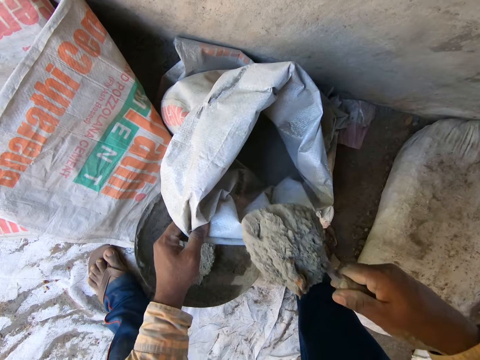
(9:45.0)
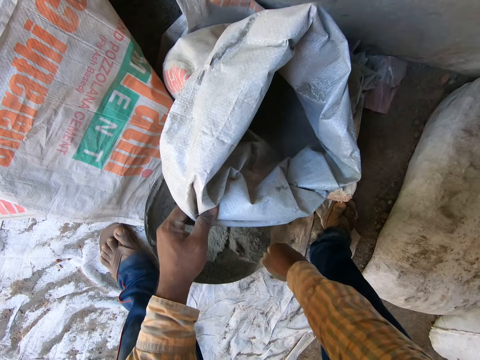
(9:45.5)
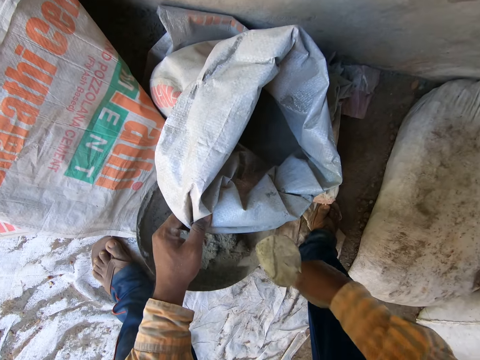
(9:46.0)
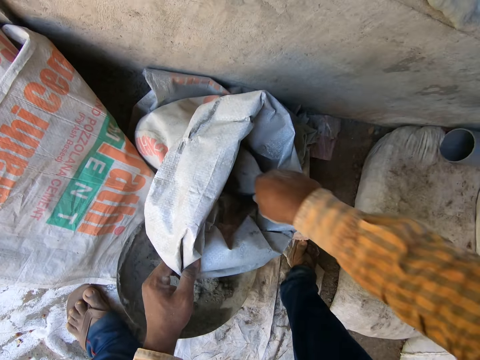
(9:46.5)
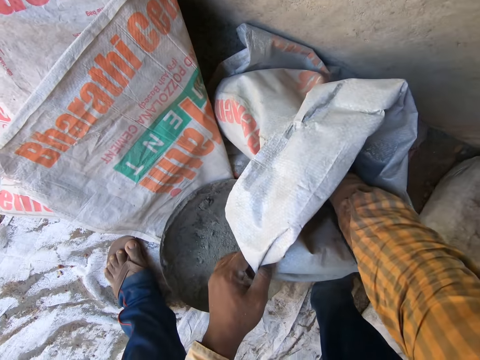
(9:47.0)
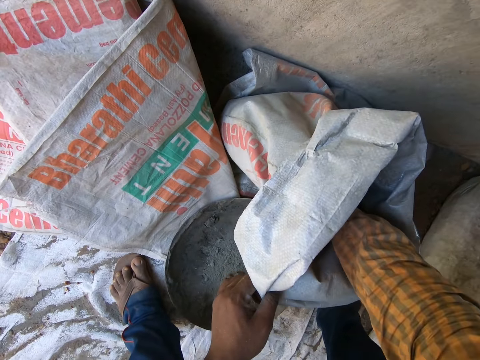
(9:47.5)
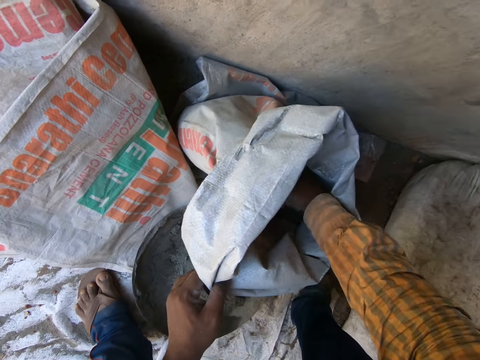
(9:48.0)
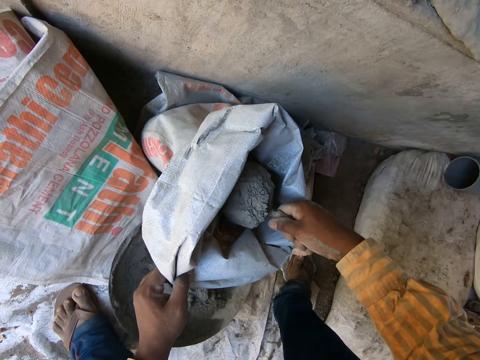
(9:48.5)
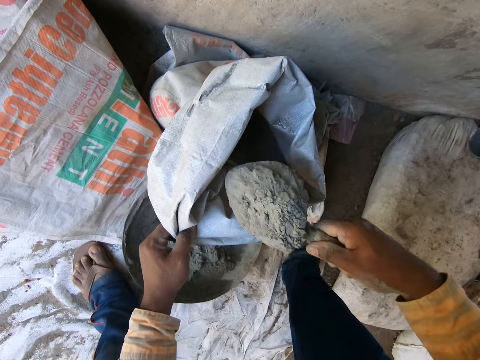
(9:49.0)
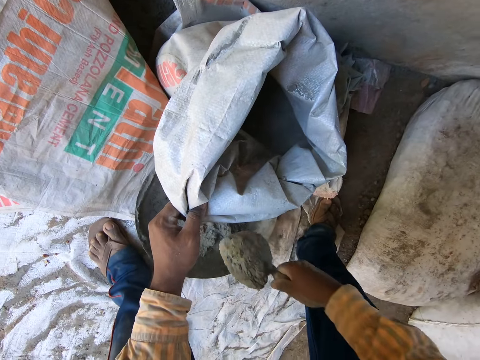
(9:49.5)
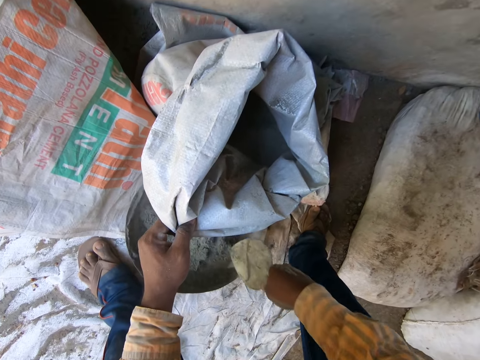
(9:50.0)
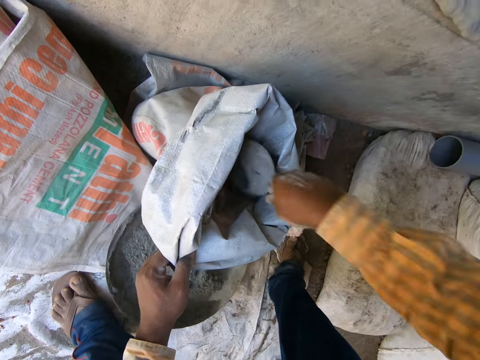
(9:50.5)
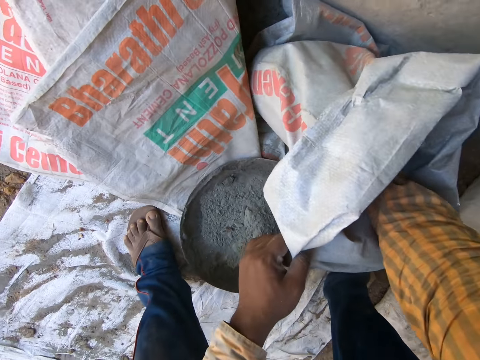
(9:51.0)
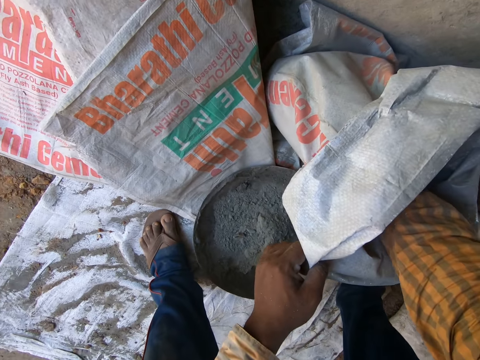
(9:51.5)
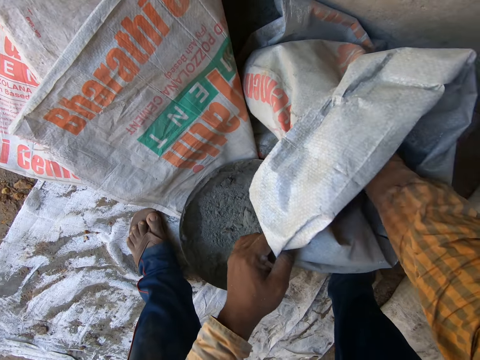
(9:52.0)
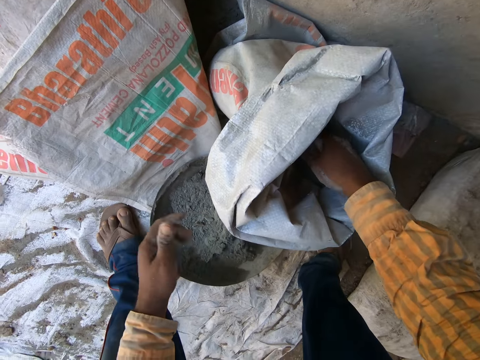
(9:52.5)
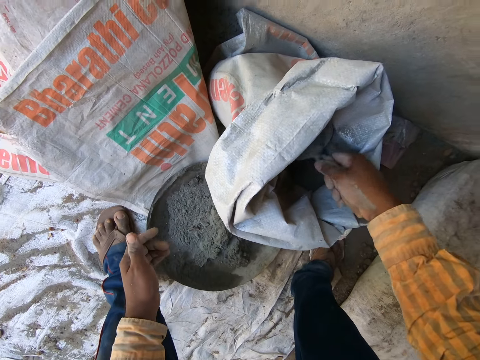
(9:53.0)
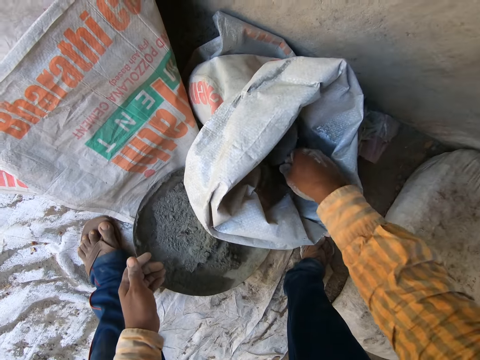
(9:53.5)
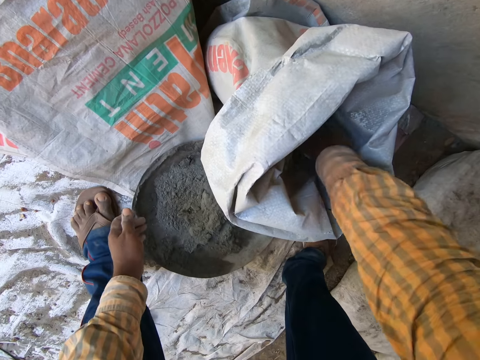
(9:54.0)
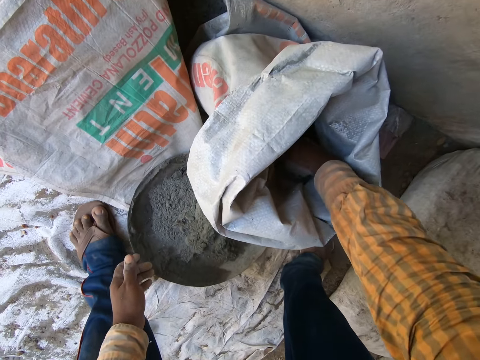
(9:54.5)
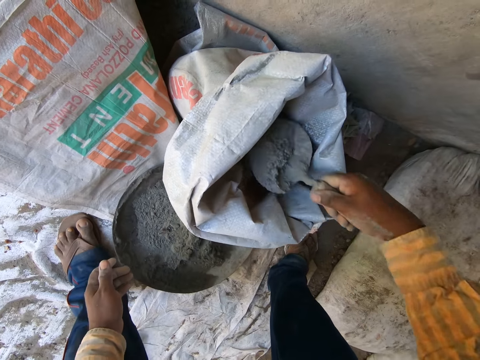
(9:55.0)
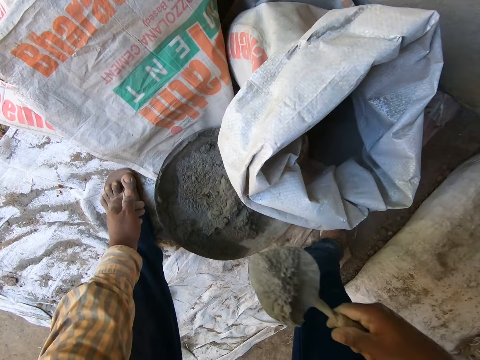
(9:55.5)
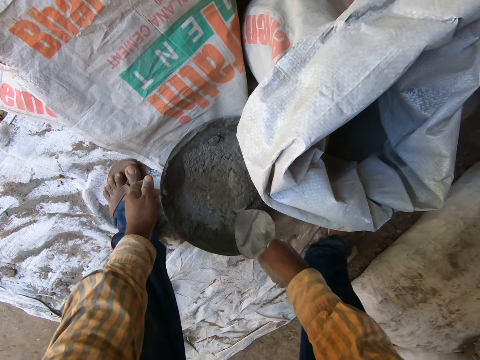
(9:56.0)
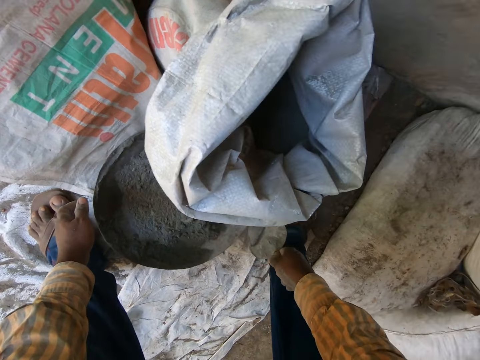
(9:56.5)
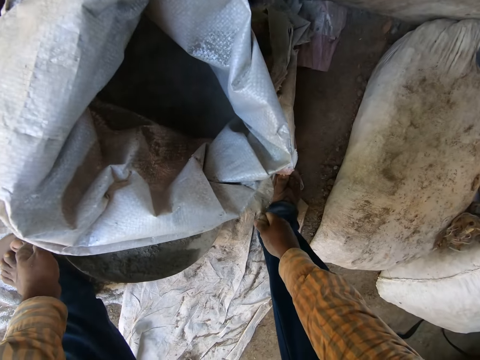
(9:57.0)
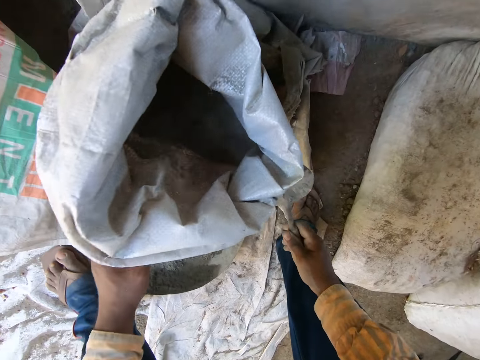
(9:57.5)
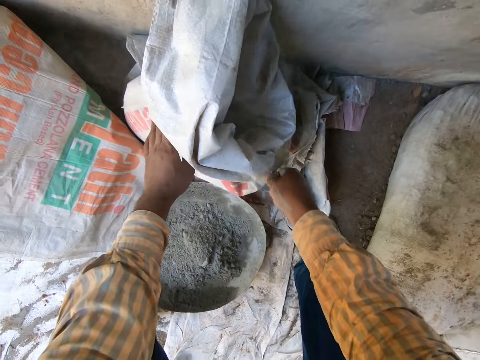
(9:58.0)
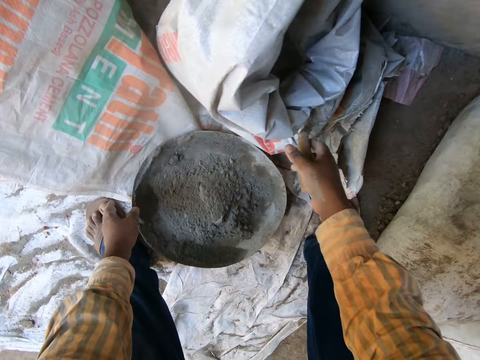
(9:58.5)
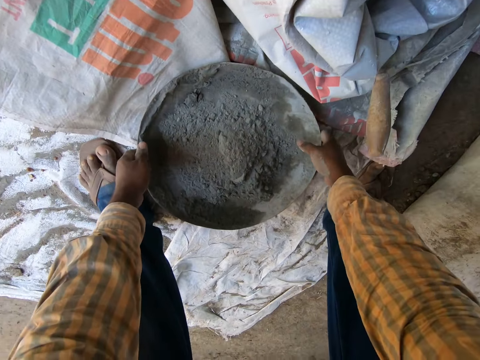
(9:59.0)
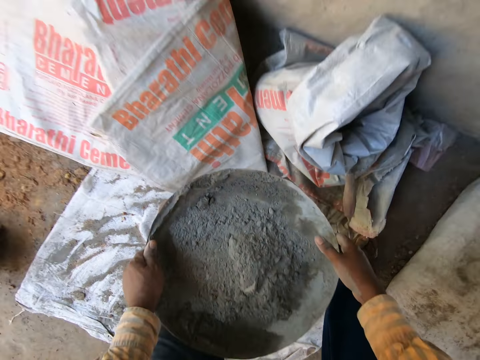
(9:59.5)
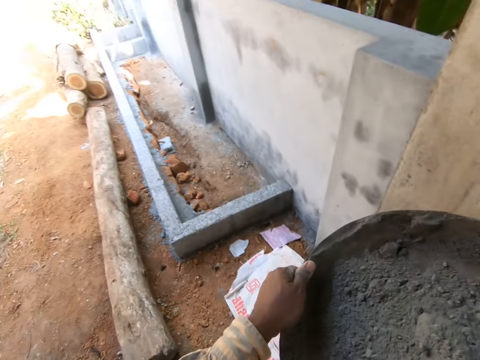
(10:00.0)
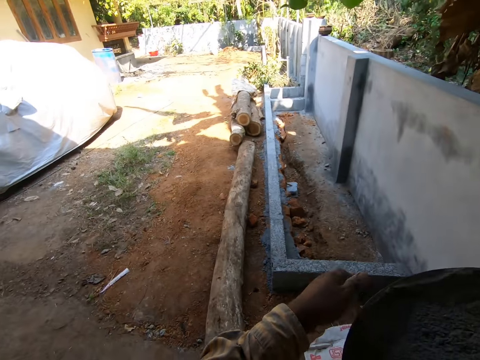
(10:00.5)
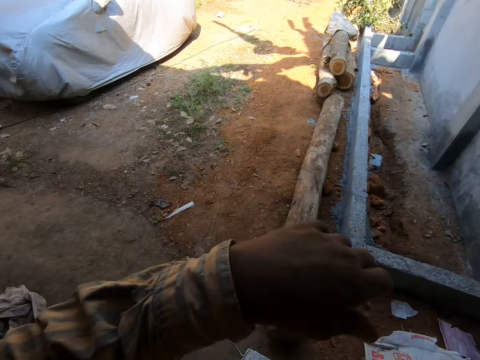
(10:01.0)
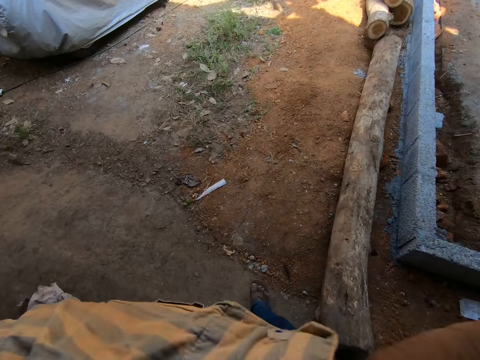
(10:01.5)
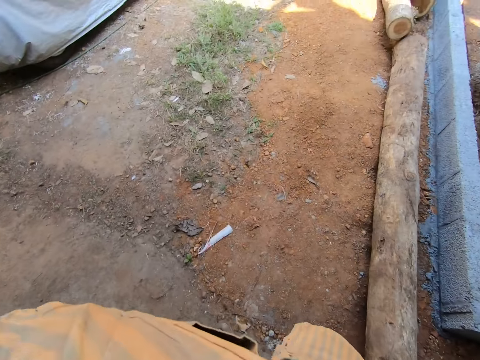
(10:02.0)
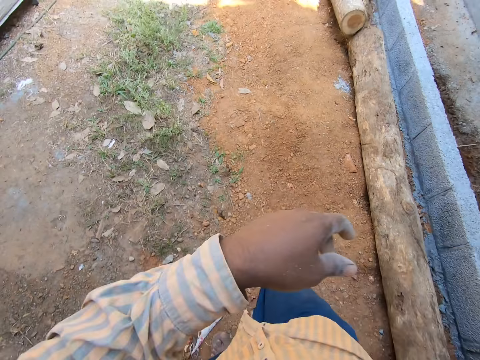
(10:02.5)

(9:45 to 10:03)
The camera wearer pours the cement in the pan with the hand trowel in his right hand. He dips the hand trowel in the bag of cement with his right hand. He packs some cement from the bag with the hand trowel in his right hand. He pours the cement in the pan with the hand trowel in his right hand. He dips the hand trowel in the bag of cement with his right hand. He packs some cement from the bag with the hand trowel in his right hand. He pours the cement in the pan with the hand trowel in his right hand. He squeezes the cement bag with both hands. He folds the sack. He drops the hand trowel on the cement bag with his right hand. He carries the head pan from the ground with both hands. He picks the steel plate. He holds the head pan with his right hand. He walks.

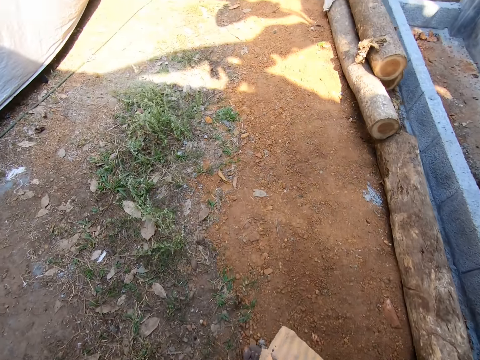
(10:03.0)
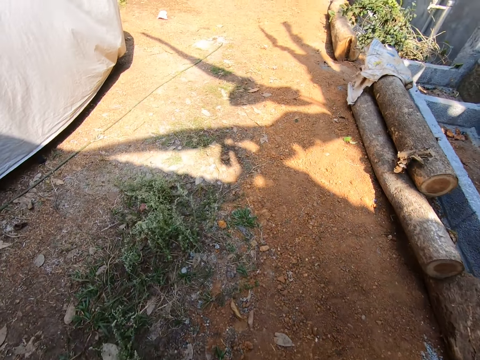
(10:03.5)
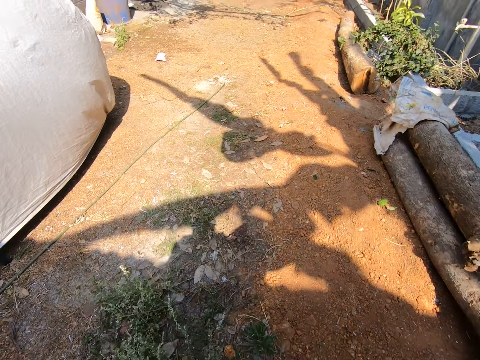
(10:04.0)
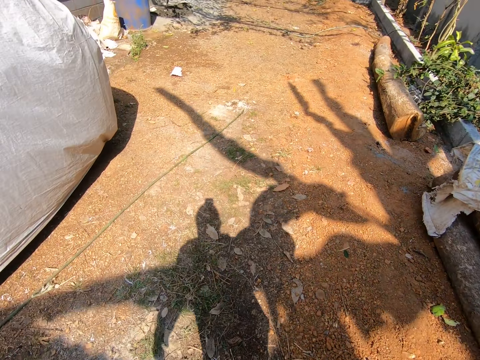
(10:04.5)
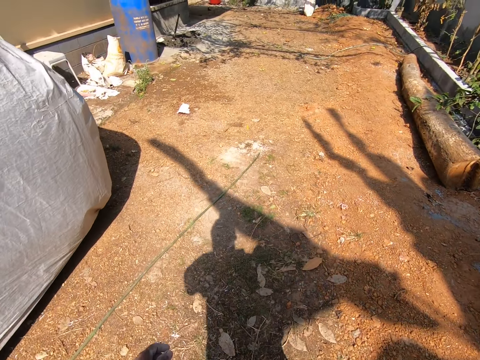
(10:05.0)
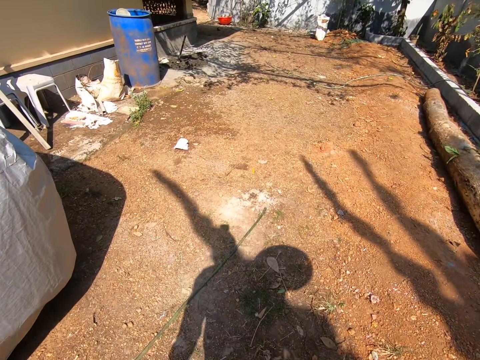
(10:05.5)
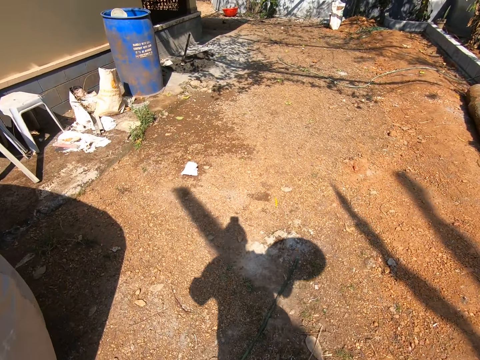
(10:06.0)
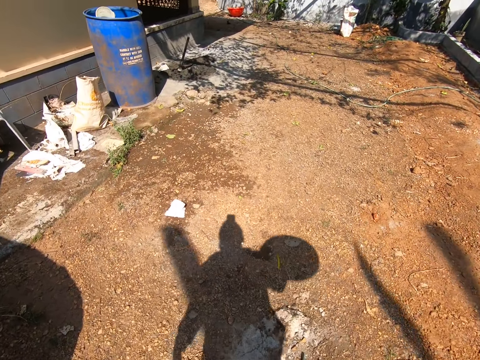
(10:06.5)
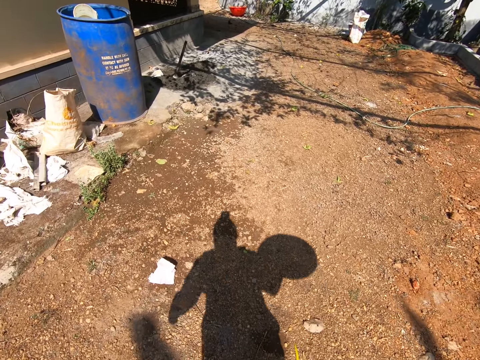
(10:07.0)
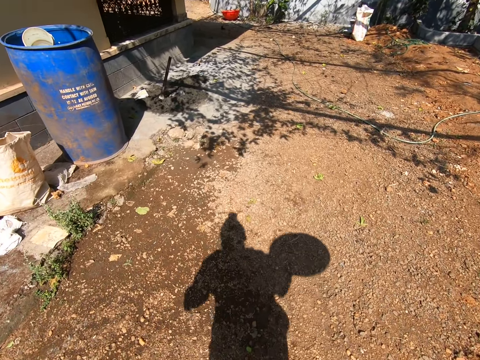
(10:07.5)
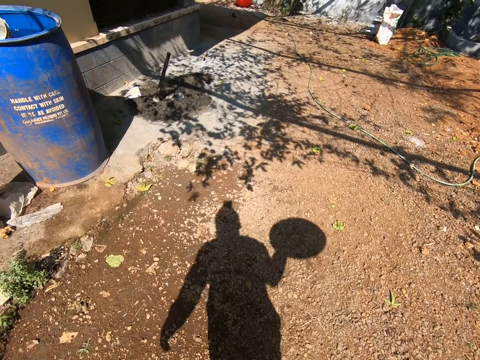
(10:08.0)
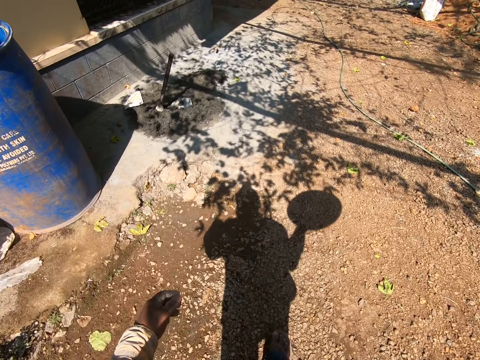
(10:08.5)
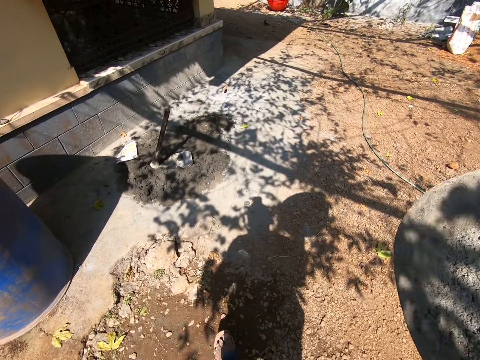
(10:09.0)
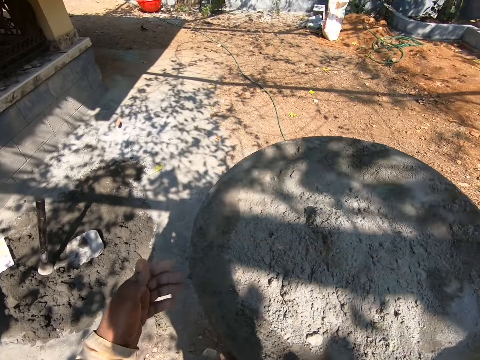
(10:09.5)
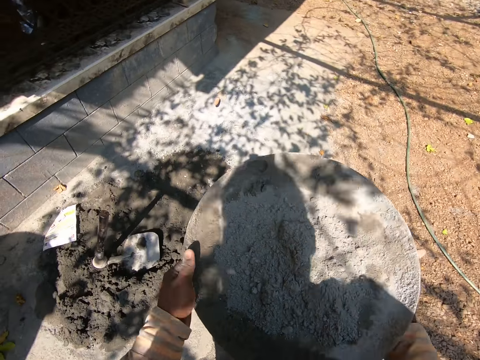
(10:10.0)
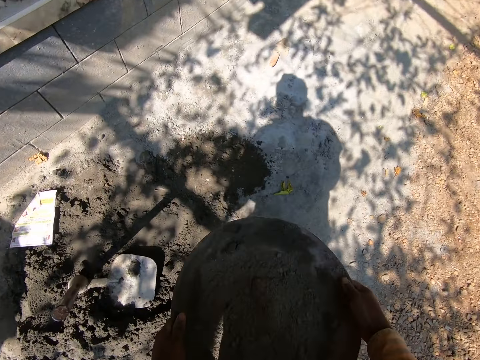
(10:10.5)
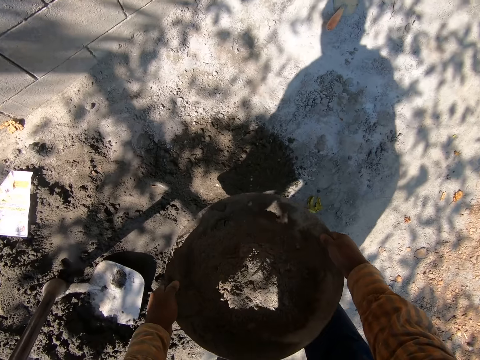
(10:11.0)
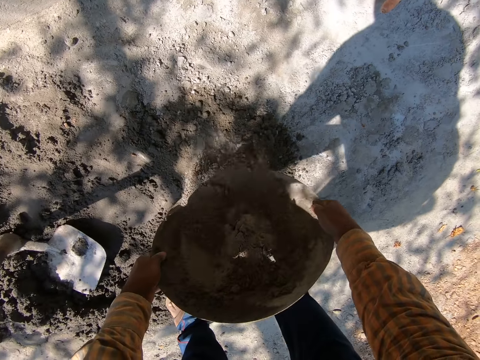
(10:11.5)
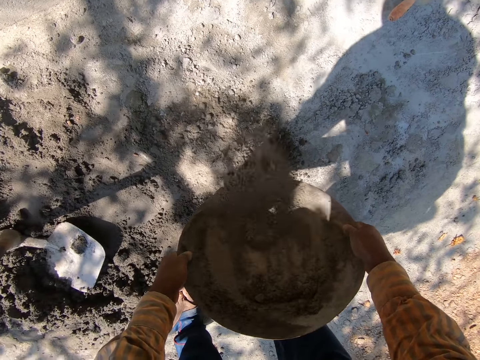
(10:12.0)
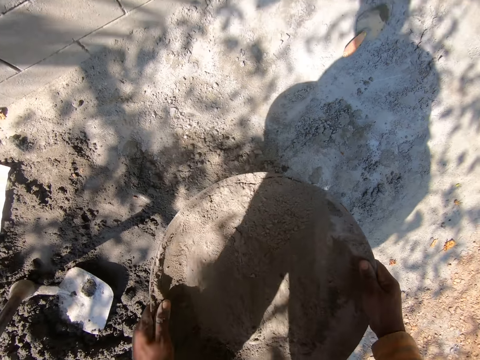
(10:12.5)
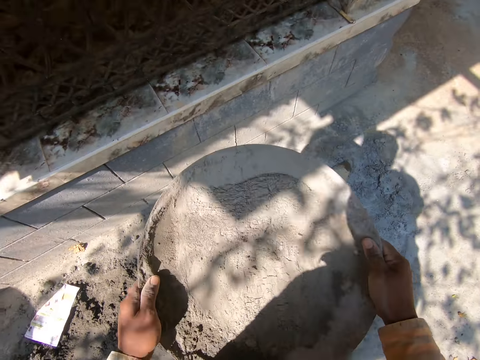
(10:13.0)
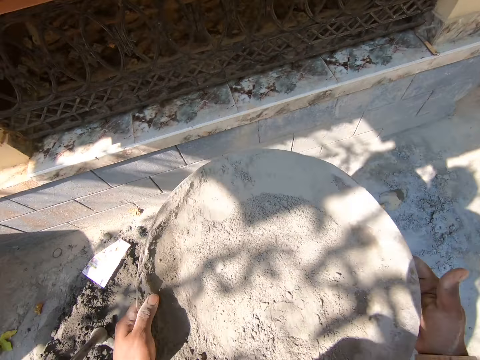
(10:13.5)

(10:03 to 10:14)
The camera wearer holds the head pan with both hands. He pours some cement on the sand from the head pan with both hands.
